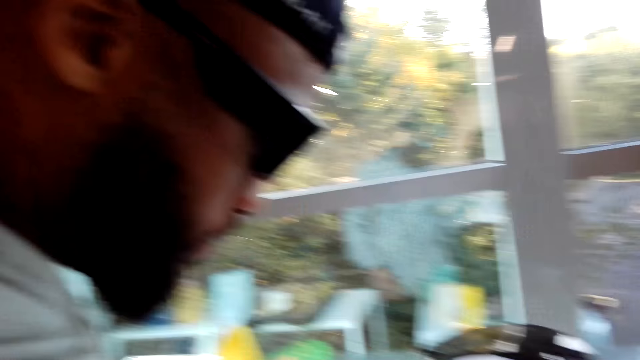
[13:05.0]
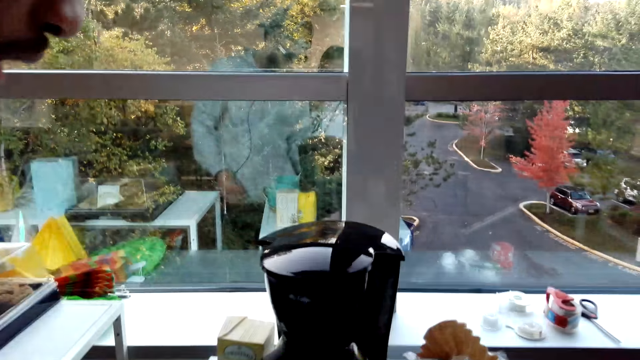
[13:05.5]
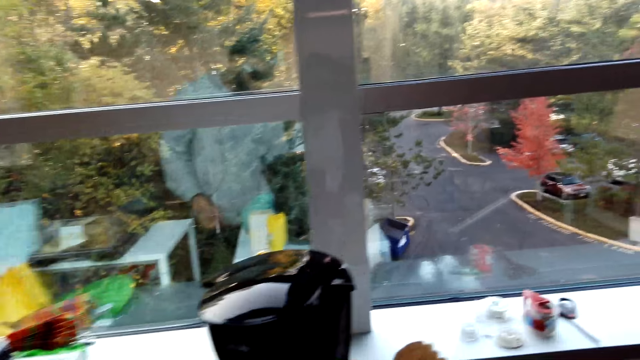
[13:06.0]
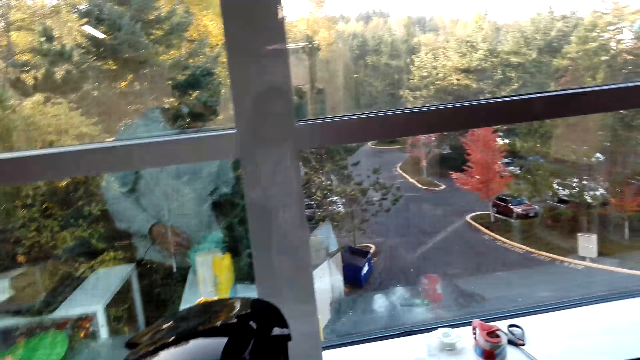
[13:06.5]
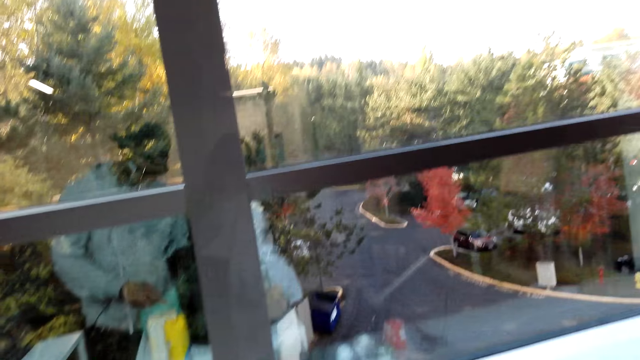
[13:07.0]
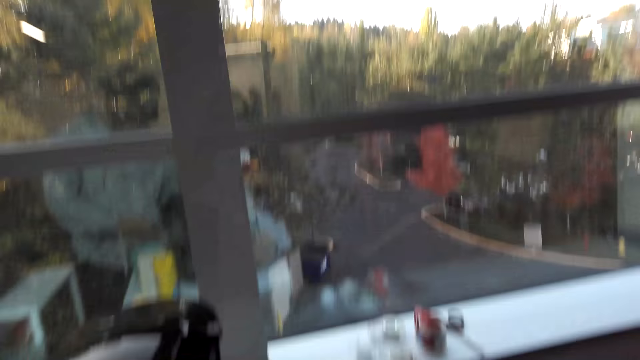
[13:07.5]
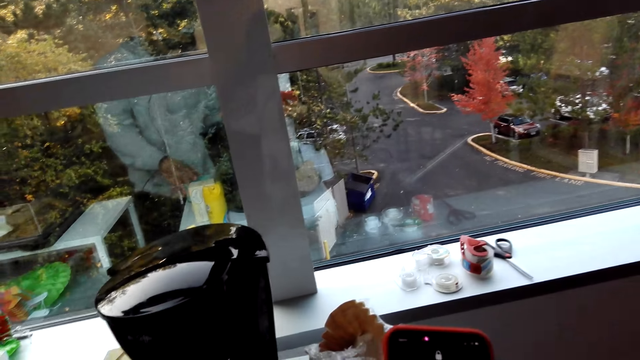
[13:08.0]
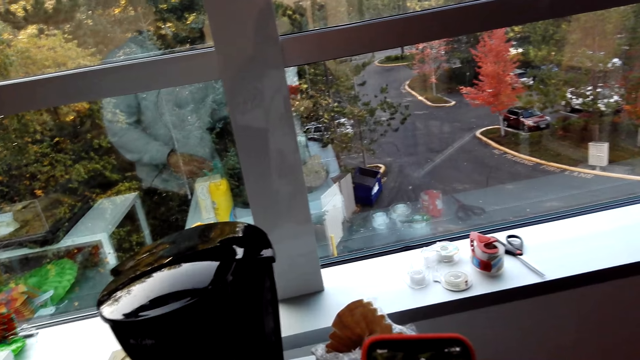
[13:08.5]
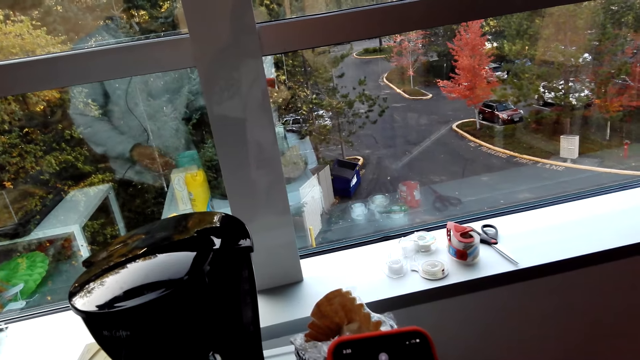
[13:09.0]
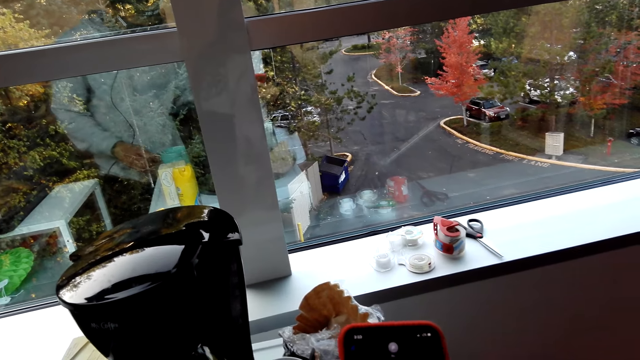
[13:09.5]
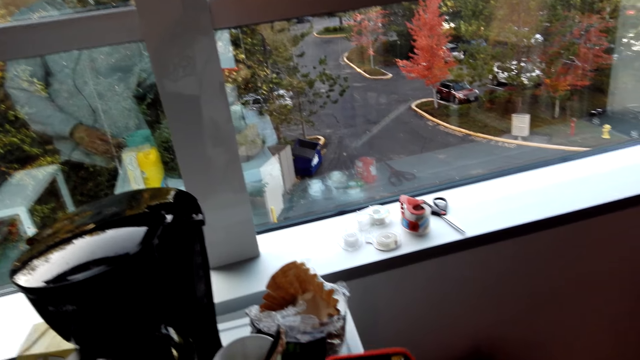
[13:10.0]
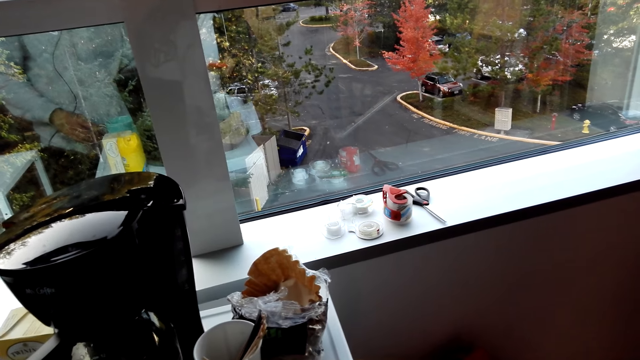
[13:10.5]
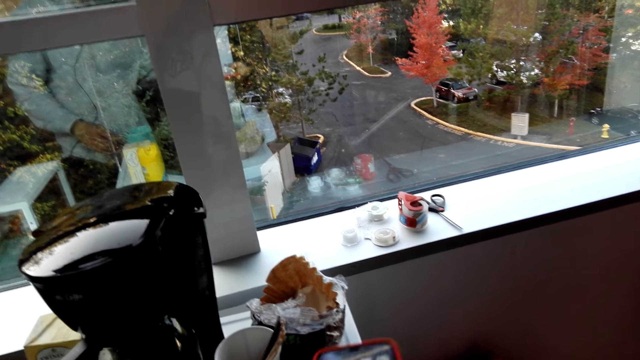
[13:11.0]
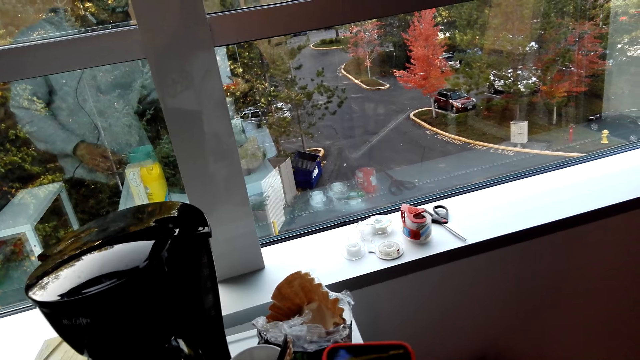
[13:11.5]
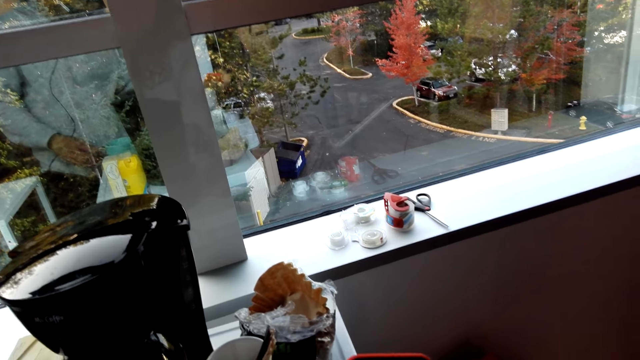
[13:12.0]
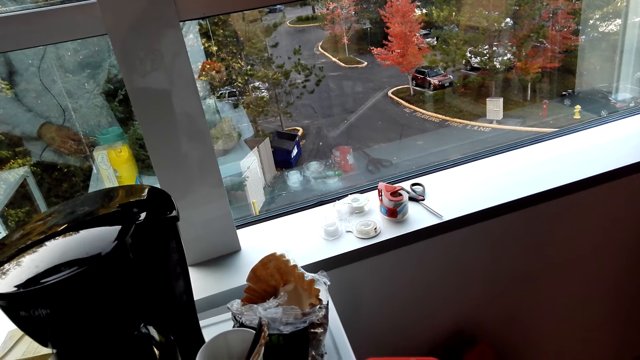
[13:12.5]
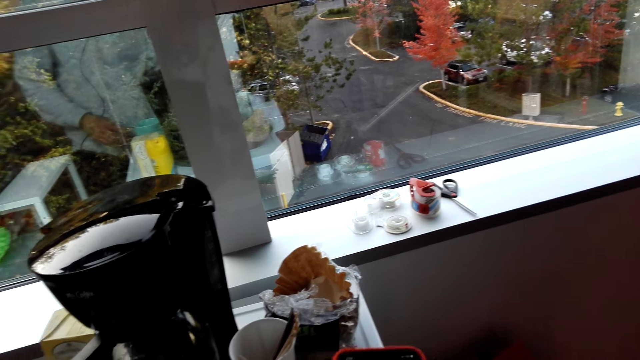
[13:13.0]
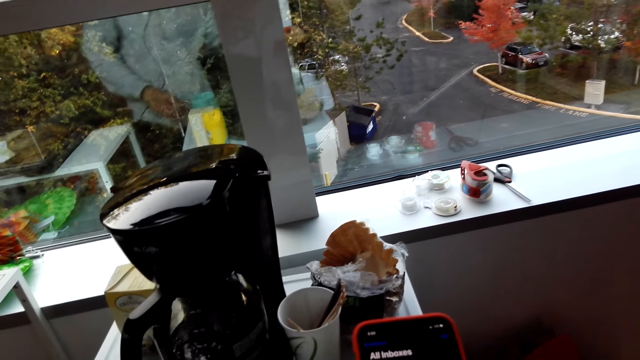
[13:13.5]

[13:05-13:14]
The camera wearer operates the phone. They touch the phone.

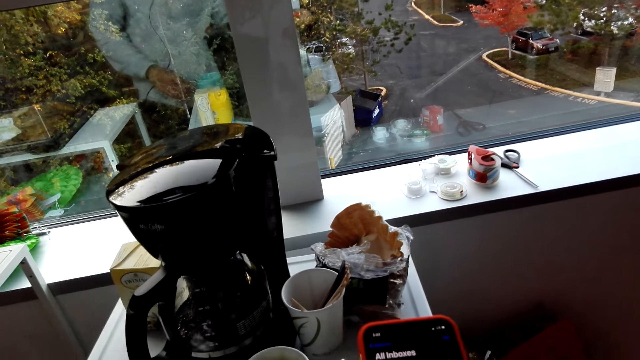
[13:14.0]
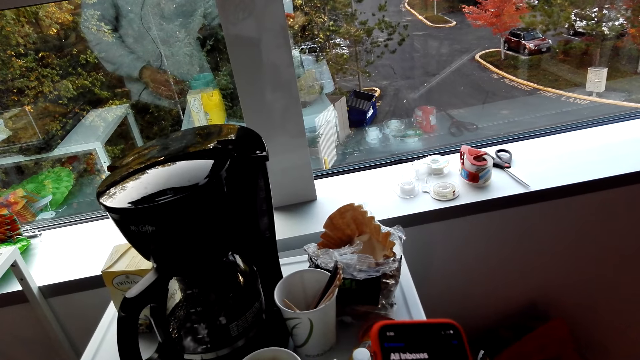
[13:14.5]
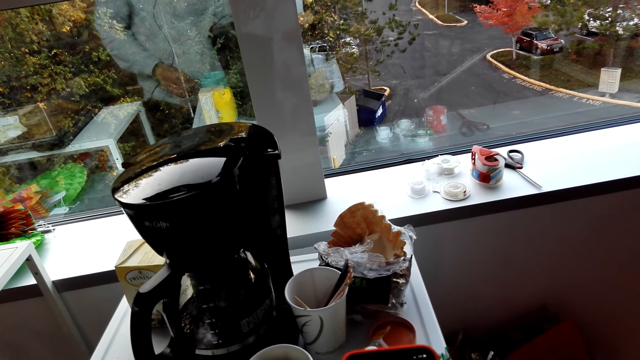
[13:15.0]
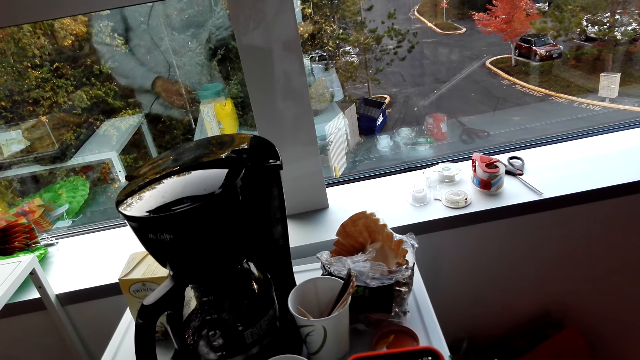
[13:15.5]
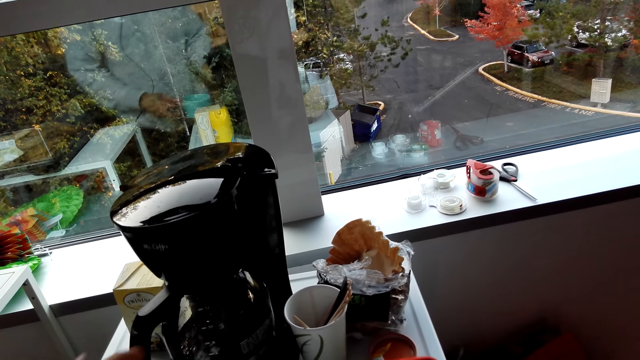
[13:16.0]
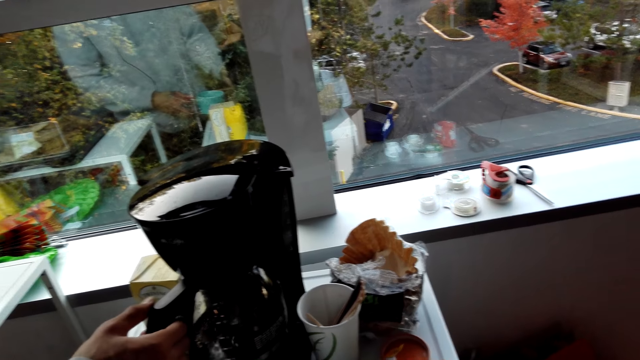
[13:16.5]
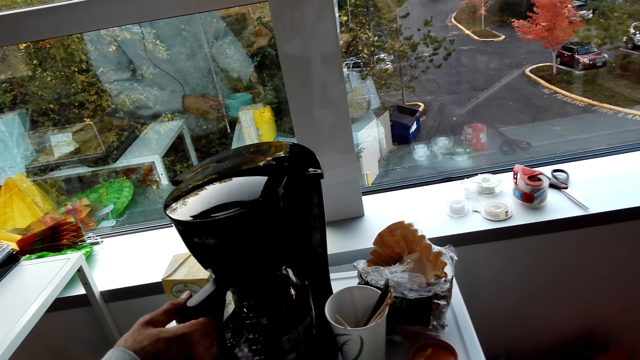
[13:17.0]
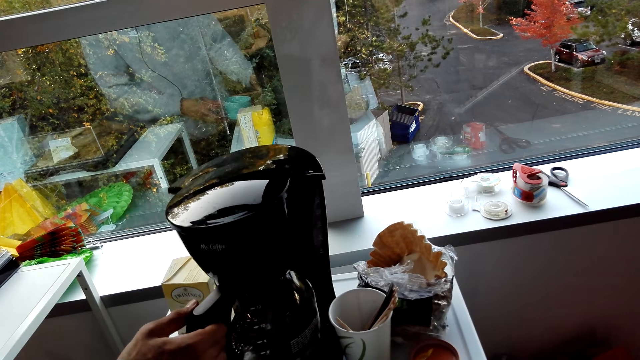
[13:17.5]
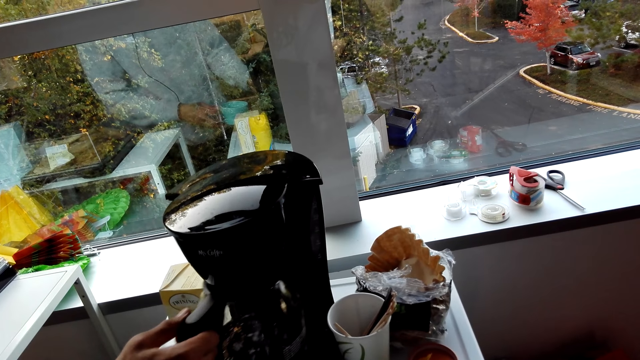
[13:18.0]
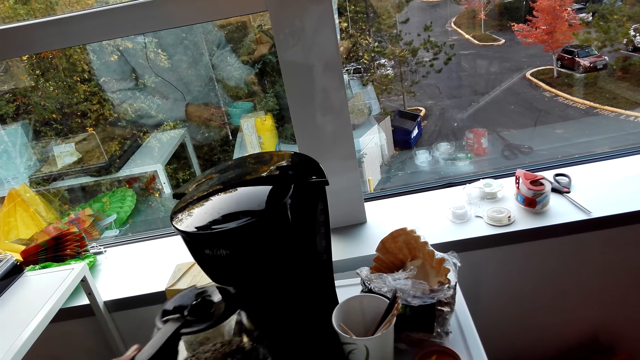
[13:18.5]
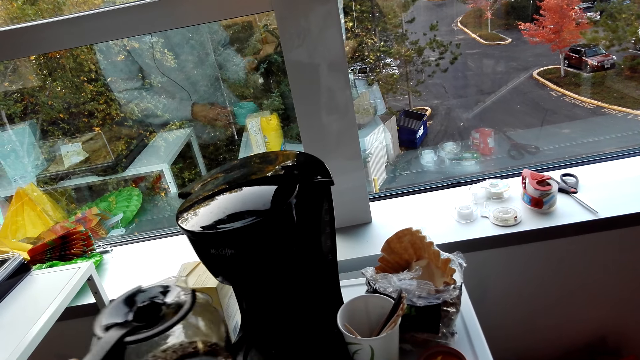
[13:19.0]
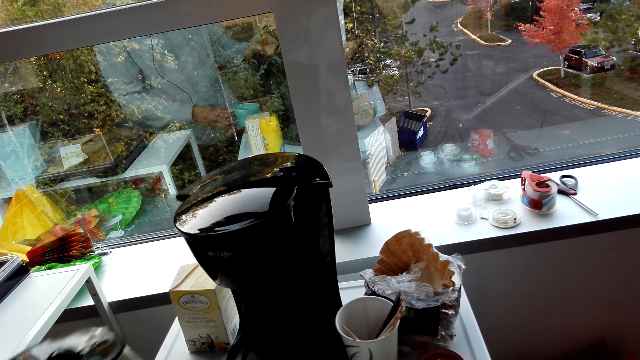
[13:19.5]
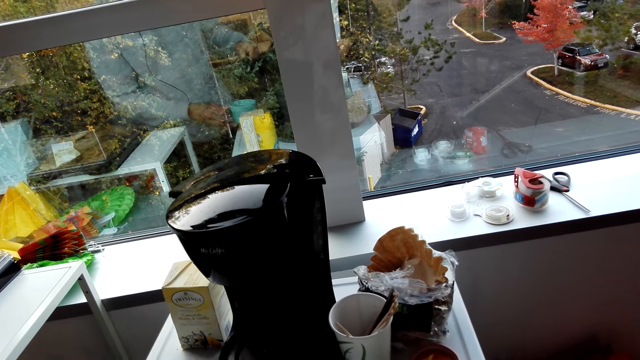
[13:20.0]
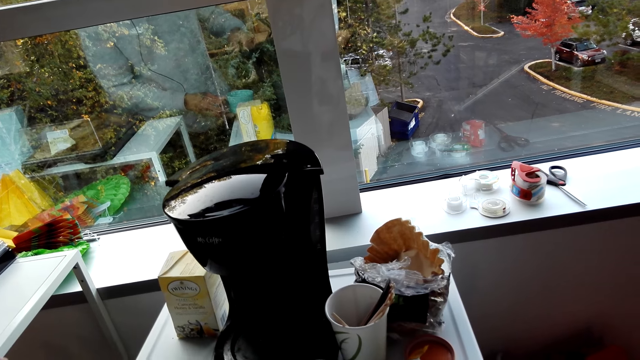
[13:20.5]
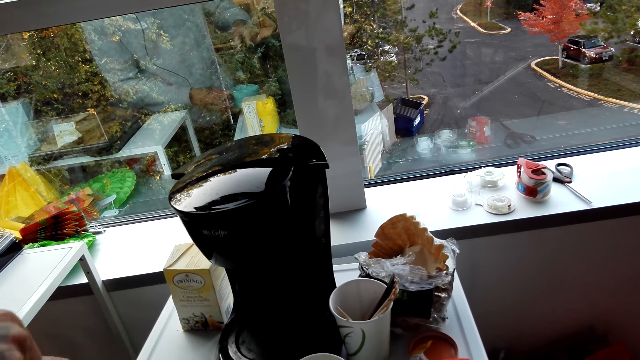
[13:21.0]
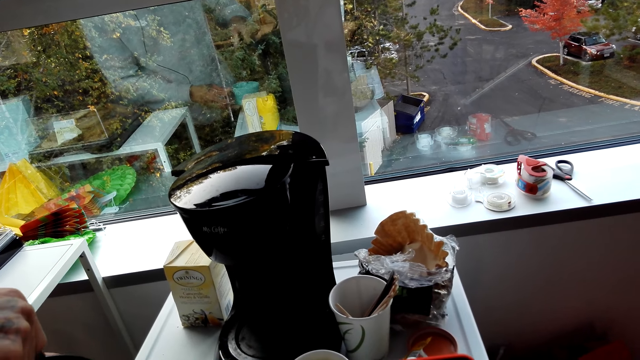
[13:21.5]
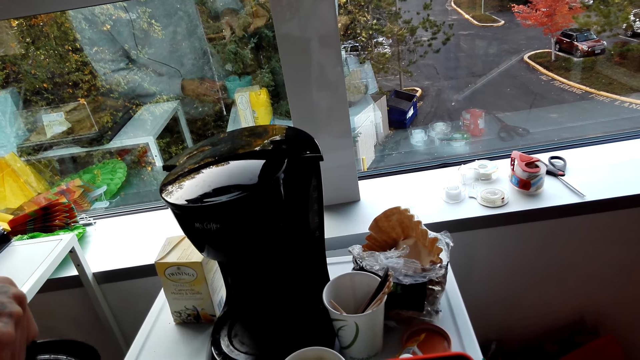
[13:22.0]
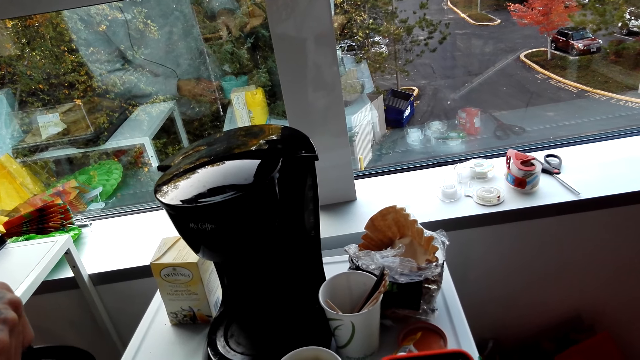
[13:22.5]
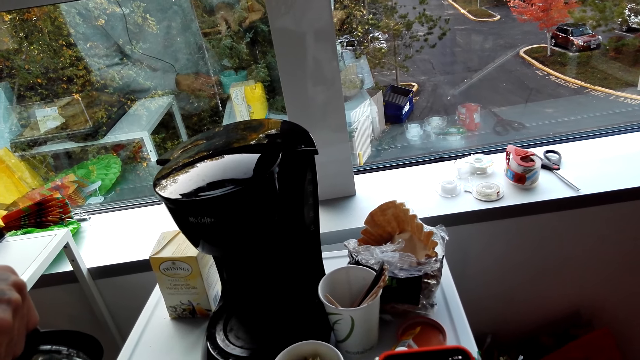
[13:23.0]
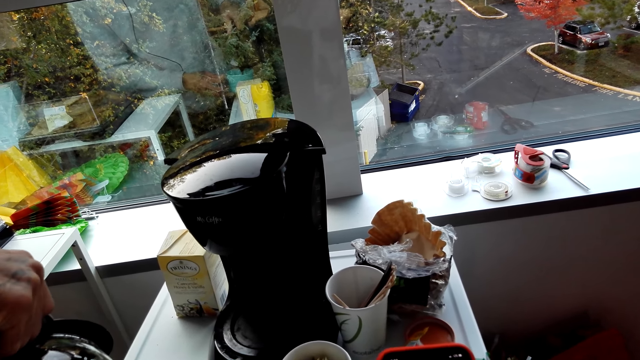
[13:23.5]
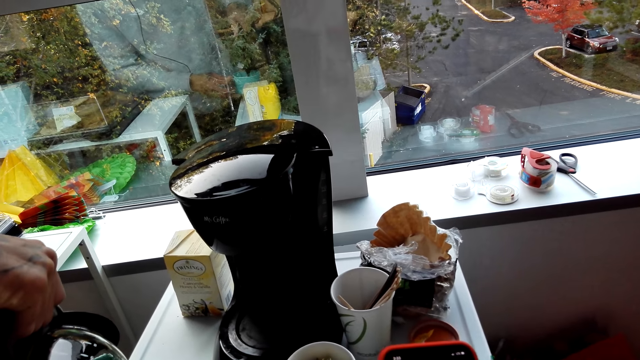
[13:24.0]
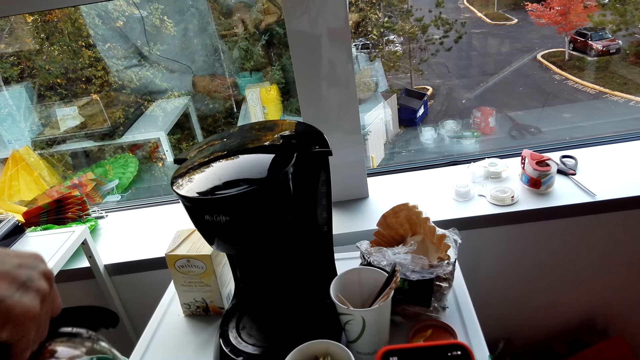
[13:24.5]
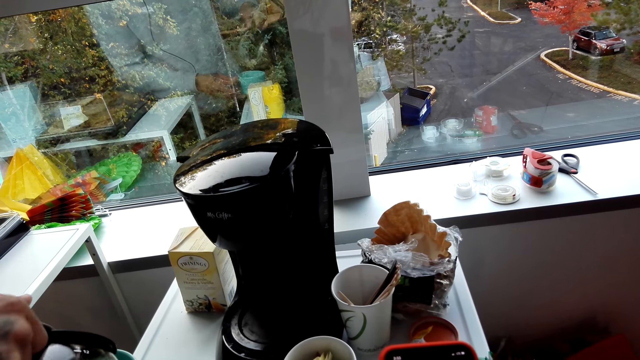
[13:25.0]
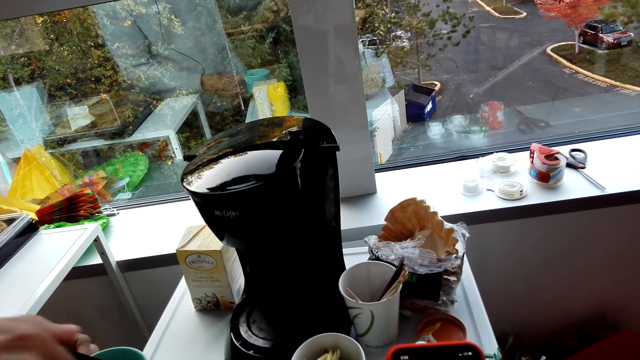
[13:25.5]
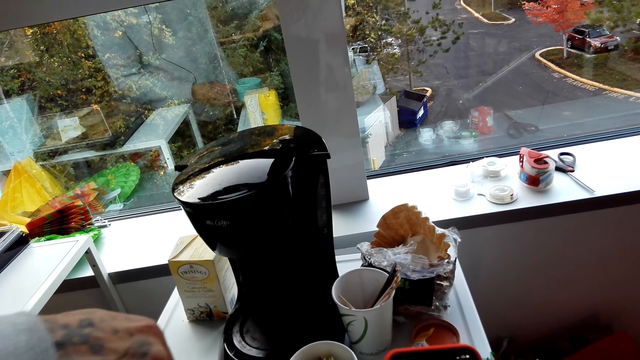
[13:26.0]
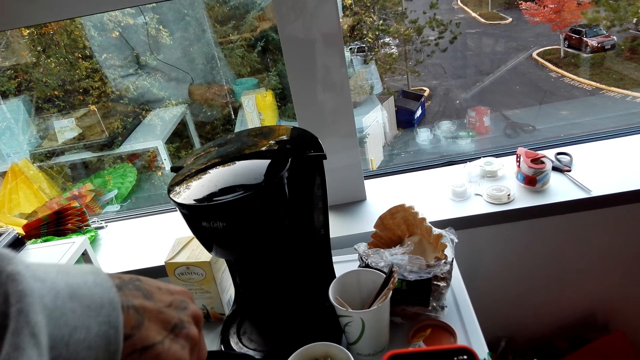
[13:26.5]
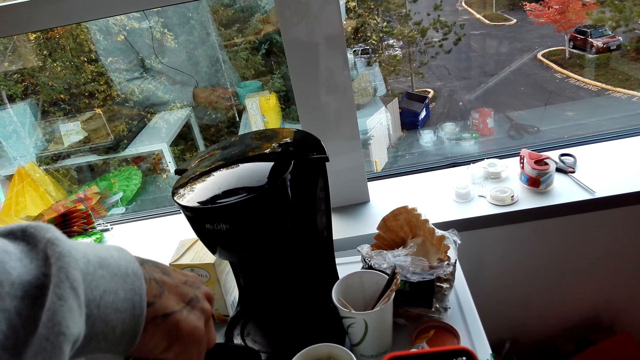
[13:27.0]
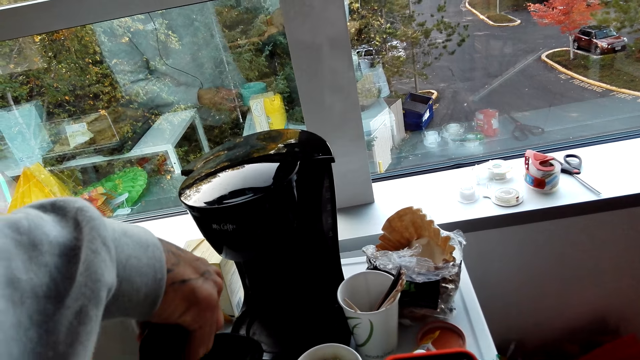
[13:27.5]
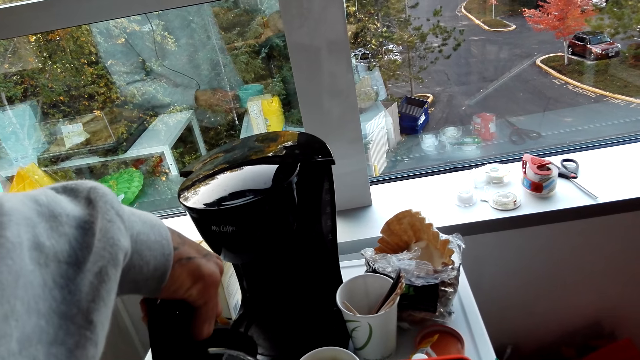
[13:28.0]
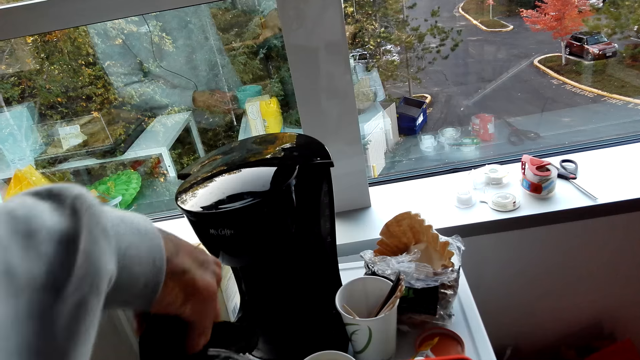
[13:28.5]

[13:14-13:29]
A man picks the kettle from the coffee machine. The man pours the coffee in the cups.
